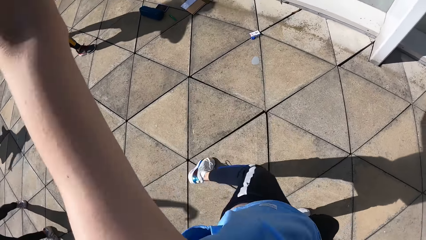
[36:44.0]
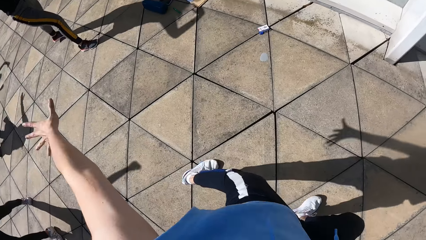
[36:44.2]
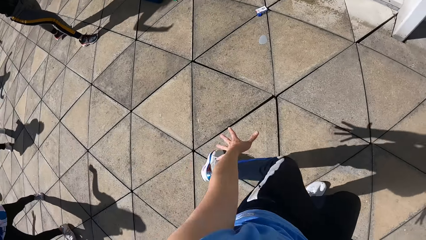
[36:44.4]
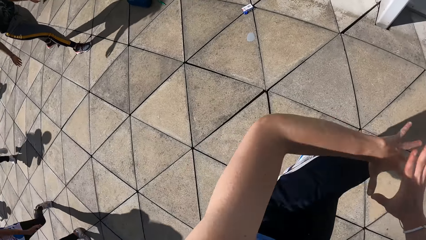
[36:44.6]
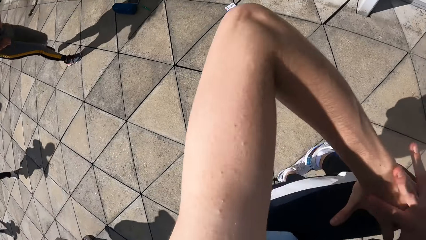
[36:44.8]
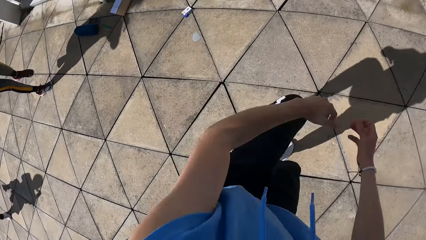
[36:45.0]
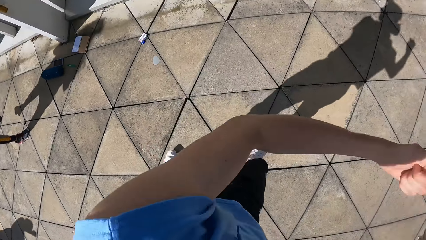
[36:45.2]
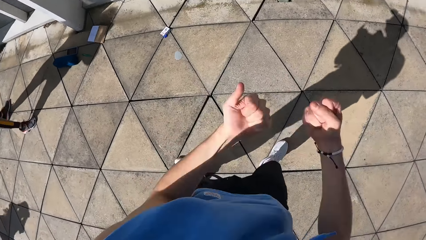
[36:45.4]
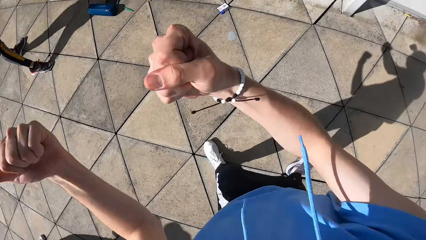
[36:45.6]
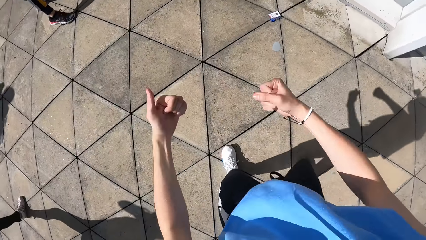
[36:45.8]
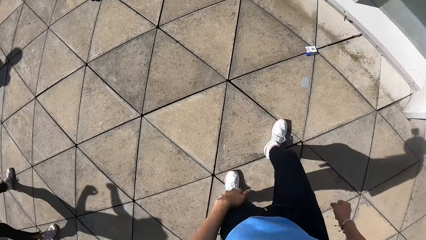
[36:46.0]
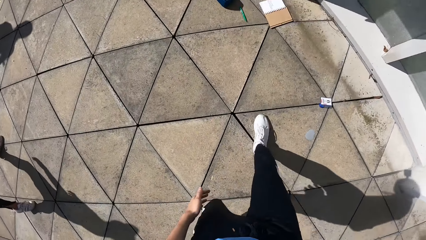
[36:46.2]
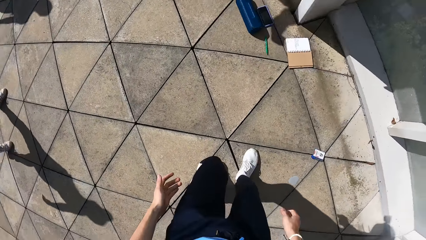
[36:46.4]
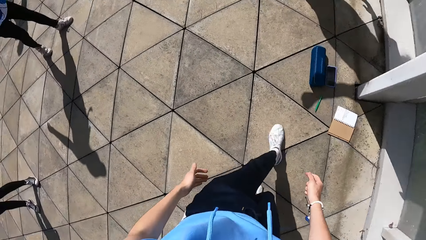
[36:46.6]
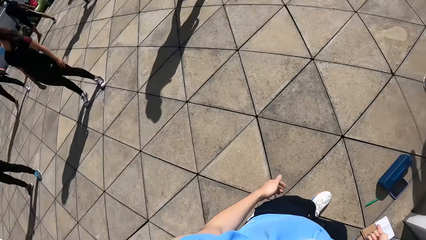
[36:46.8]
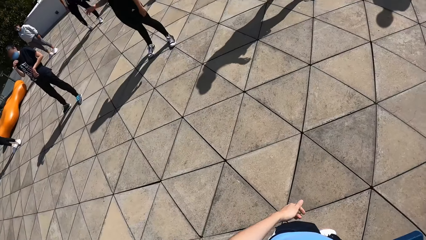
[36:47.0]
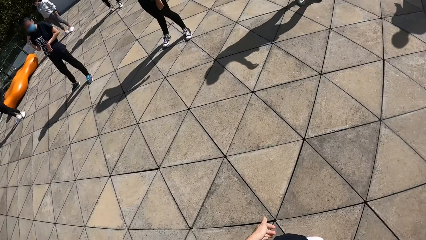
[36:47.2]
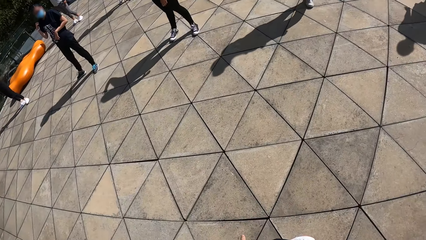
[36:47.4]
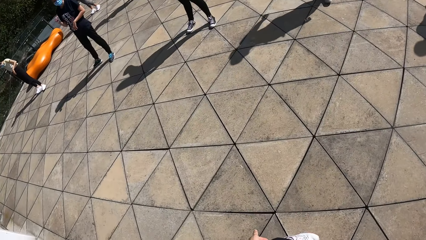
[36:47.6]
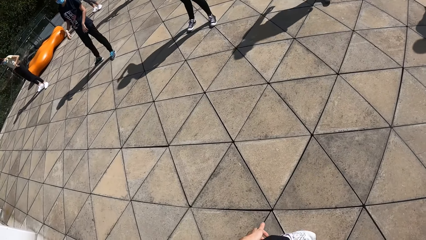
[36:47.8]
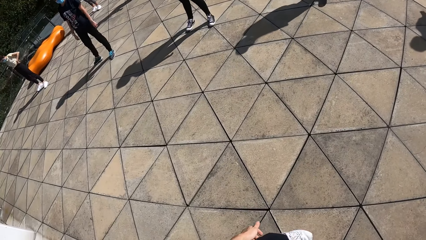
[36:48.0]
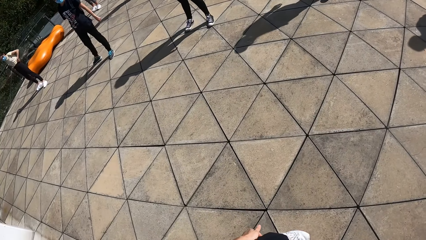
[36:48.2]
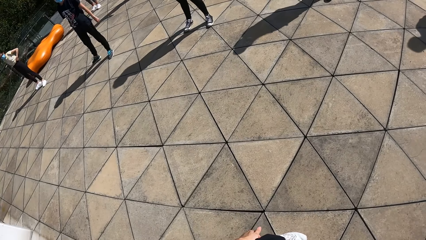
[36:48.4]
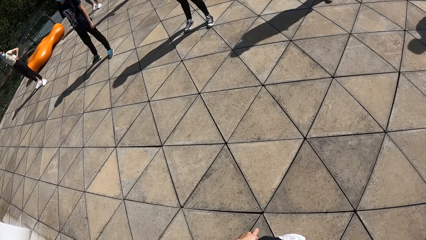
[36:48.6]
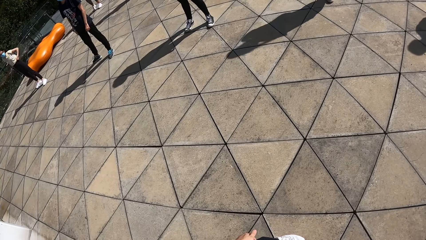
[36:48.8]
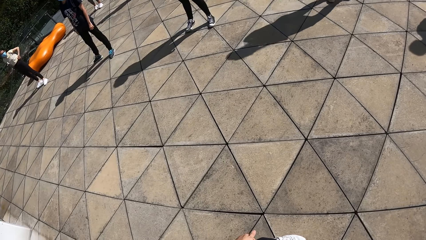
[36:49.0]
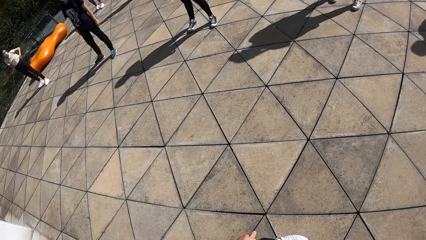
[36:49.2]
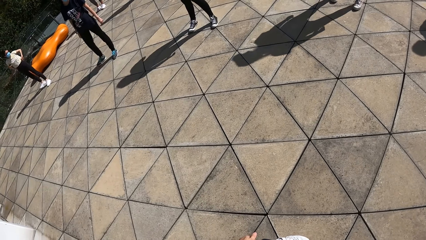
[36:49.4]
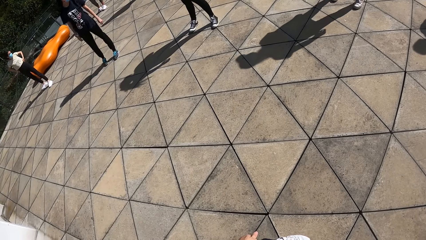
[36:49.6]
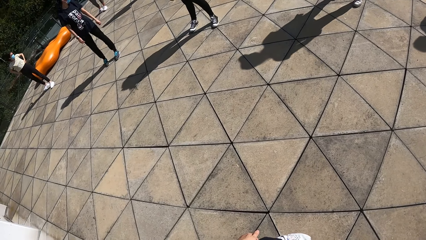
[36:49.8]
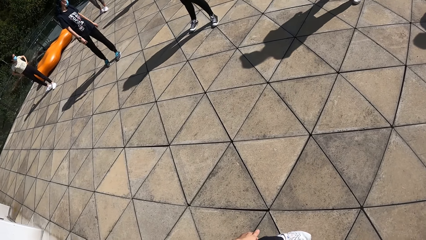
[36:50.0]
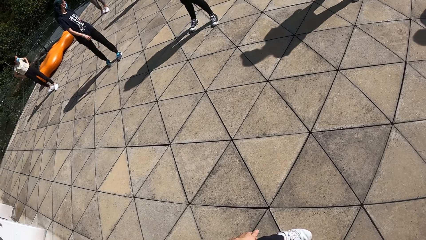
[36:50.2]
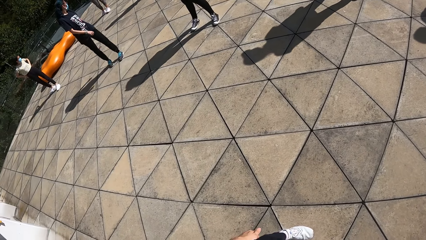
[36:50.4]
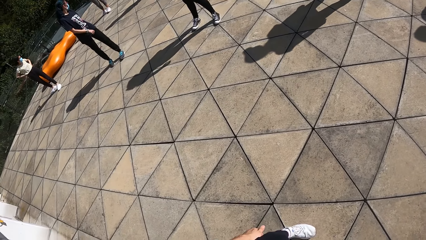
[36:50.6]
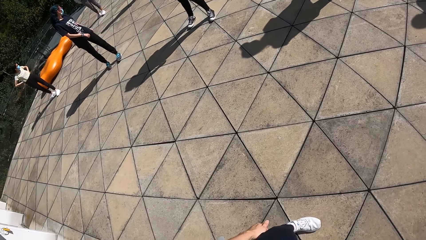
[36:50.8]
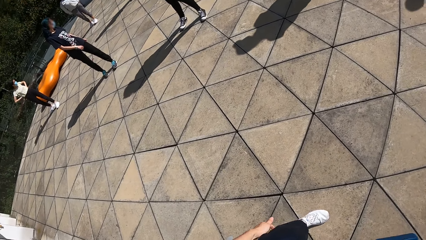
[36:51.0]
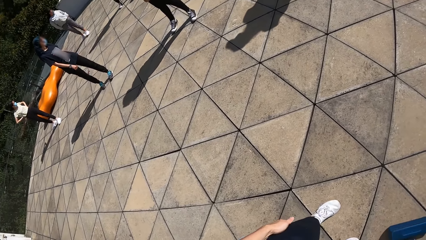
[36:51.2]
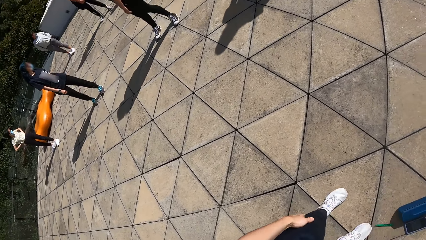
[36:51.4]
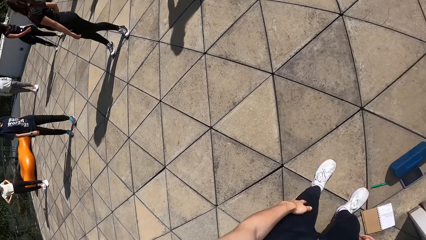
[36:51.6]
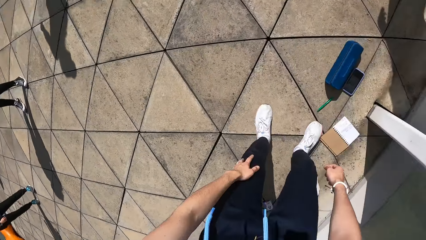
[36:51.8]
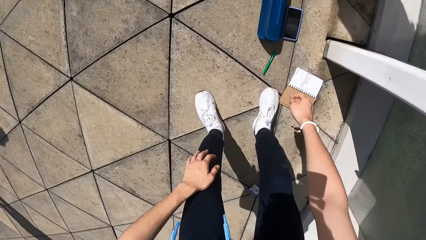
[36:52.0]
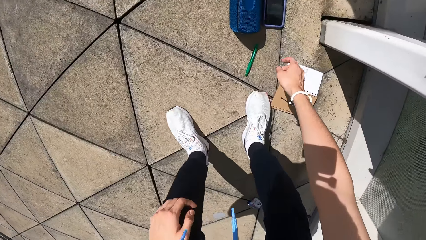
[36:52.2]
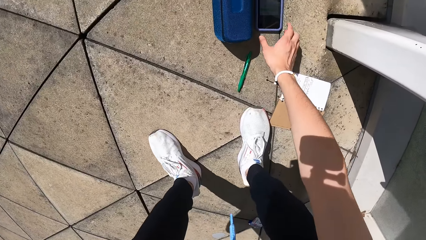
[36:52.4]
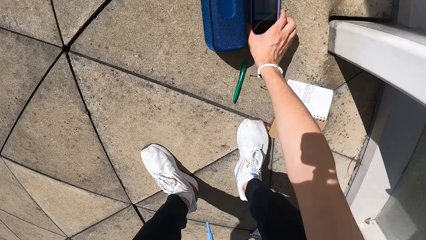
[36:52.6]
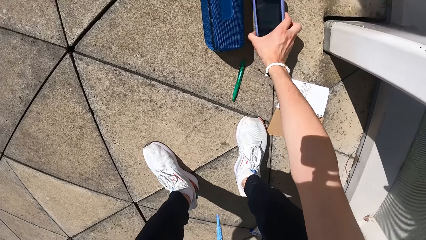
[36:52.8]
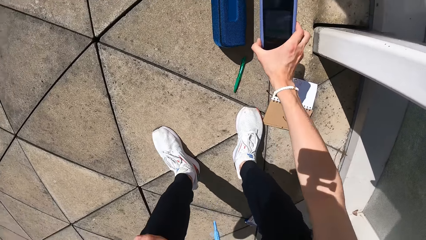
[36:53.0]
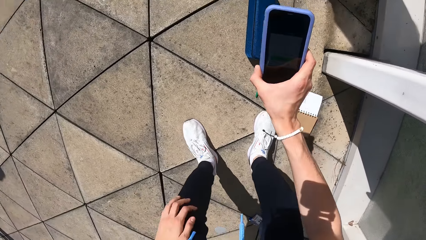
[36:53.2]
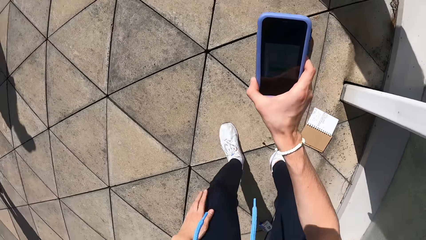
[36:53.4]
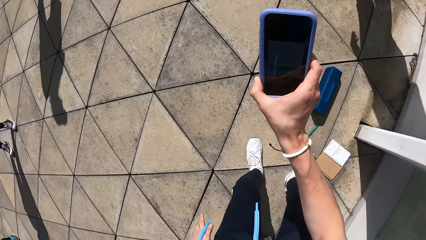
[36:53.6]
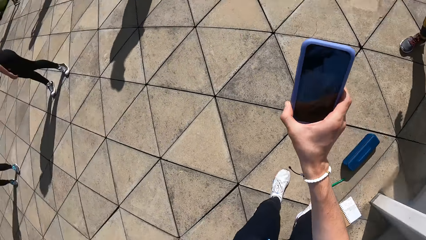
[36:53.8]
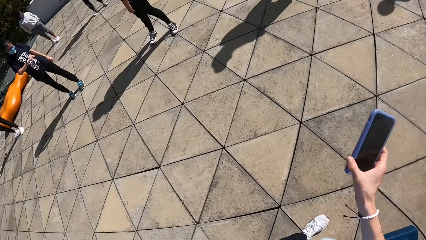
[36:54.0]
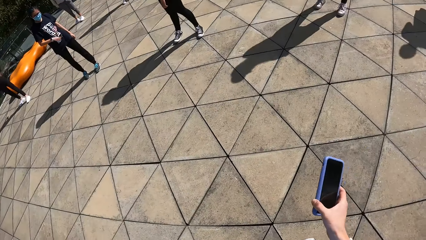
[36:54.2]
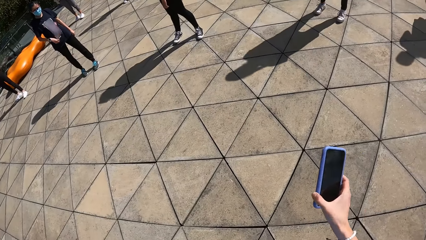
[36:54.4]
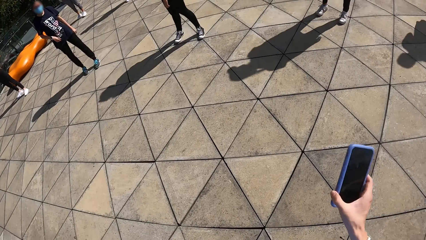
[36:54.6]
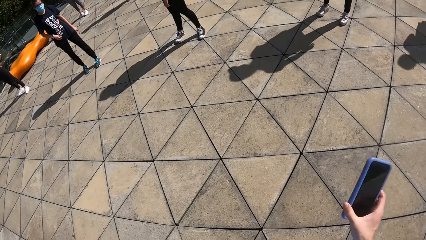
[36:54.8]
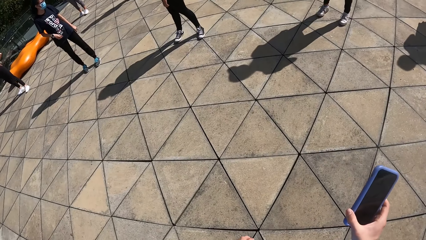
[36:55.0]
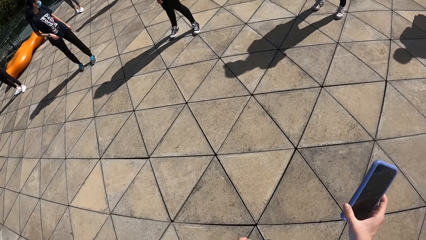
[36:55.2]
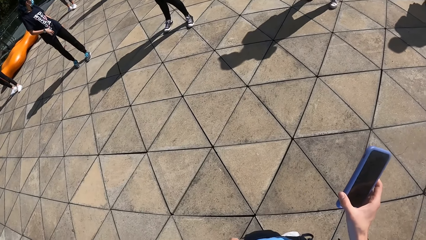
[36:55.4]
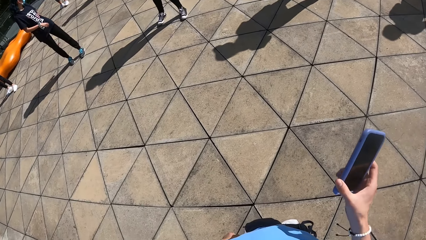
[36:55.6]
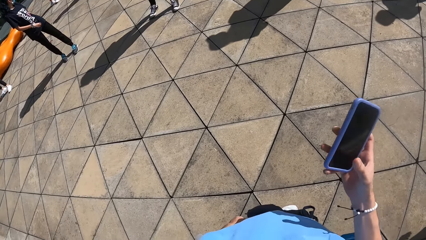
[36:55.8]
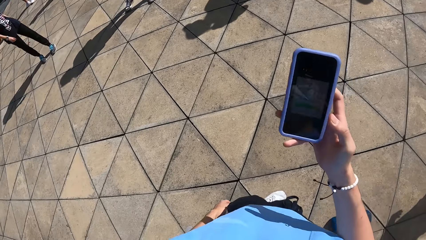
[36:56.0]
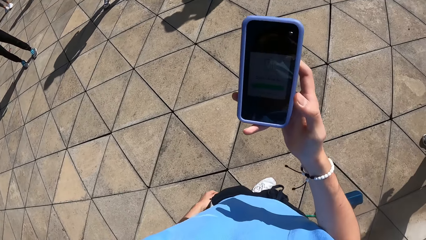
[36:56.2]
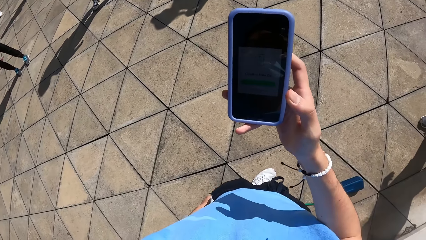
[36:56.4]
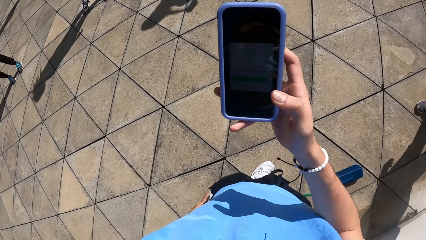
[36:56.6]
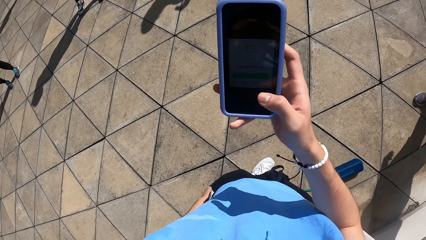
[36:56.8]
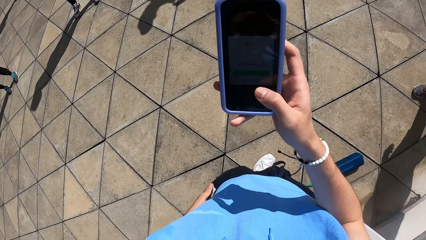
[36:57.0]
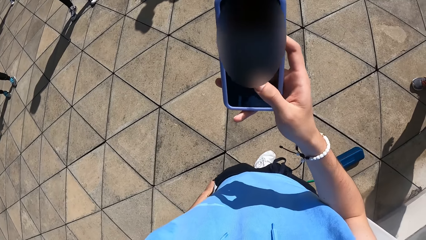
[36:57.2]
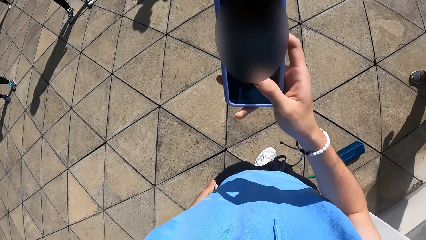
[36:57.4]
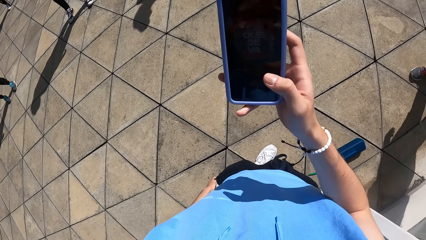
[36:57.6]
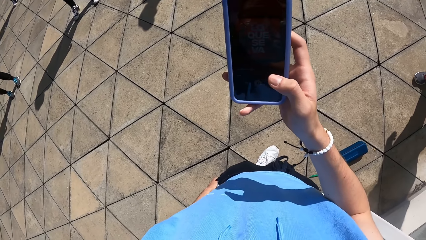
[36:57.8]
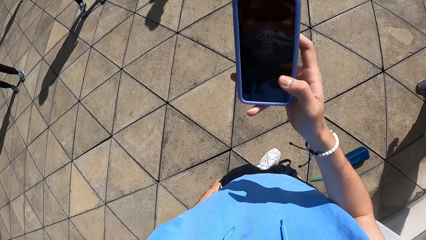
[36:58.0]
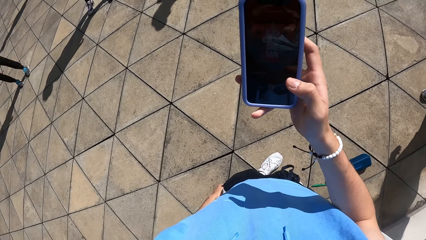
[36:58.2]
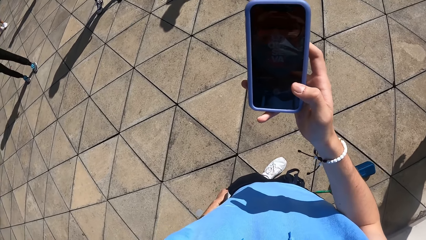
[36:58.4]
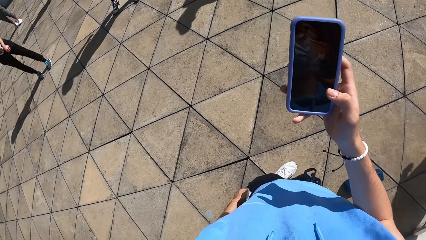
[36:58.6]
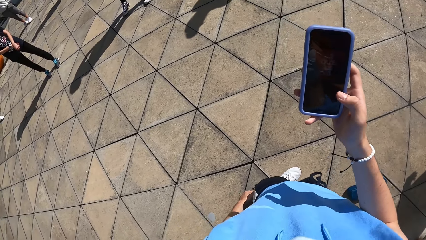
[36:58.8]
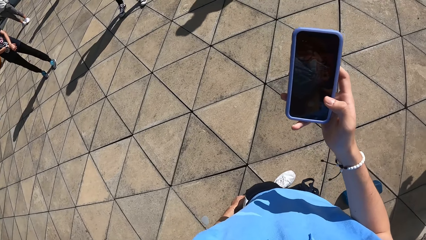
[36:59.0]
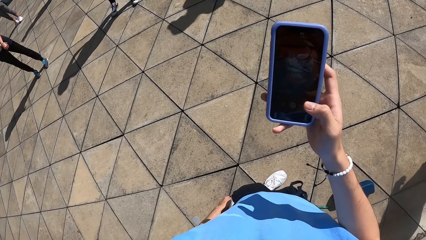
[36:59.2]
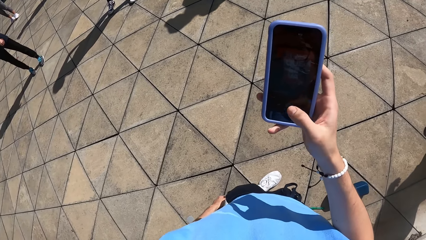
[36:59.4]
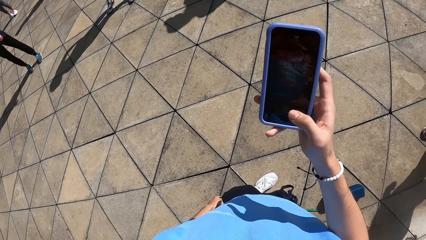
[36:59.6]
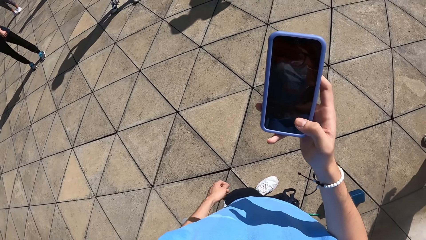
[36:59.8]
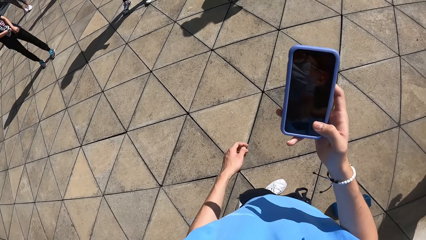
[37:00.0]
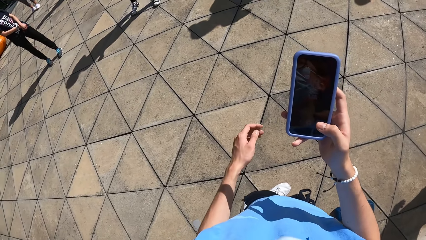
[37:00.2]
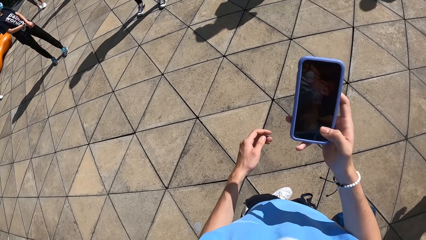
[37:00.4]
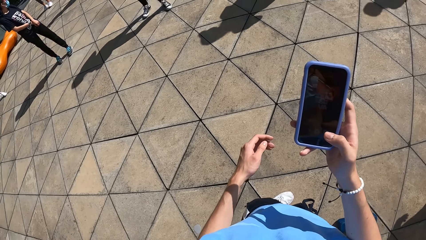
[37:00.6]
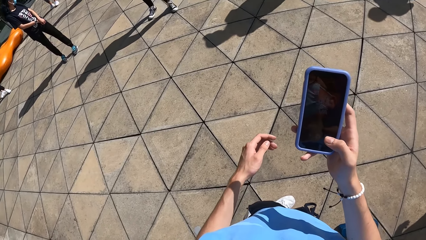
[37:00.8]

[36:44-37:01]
The camera wearer walks towards the phone. He looks around. He picks the phone from the ground with his right hand. He looks around. He stares at the phone. He operates the phone with his right hand.
